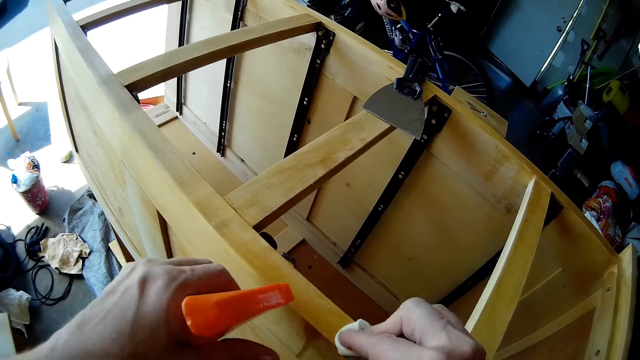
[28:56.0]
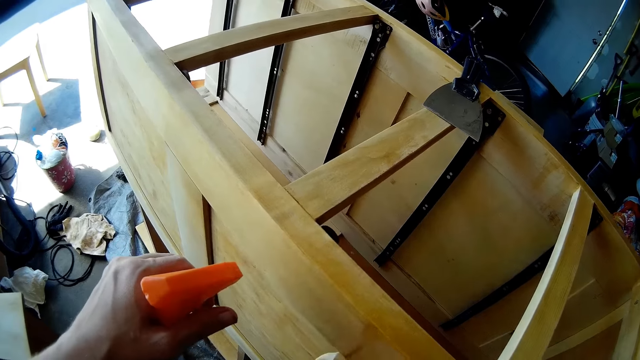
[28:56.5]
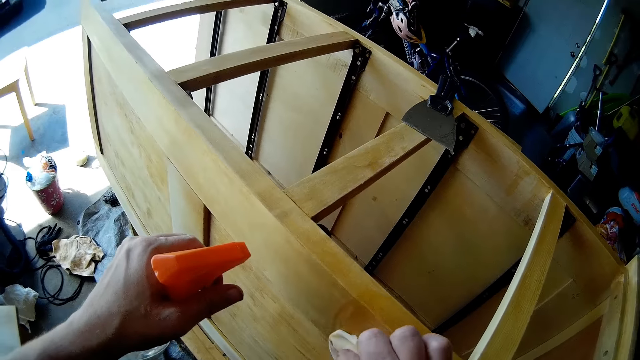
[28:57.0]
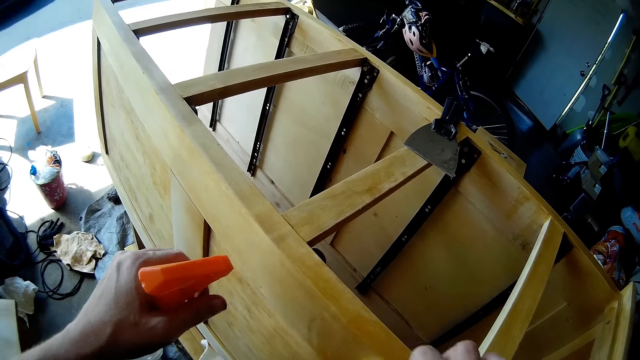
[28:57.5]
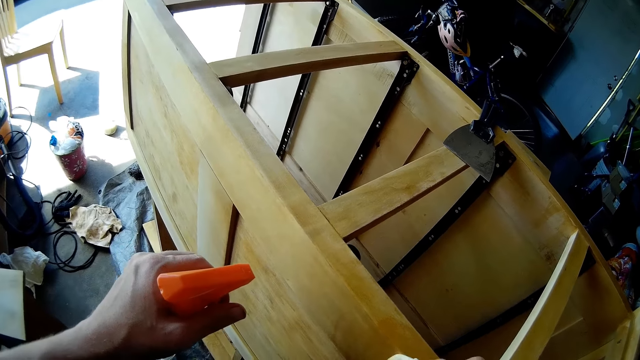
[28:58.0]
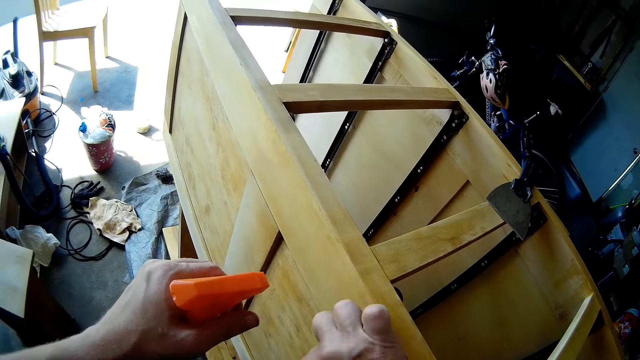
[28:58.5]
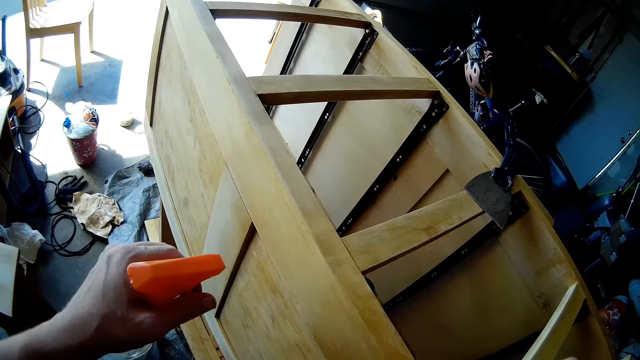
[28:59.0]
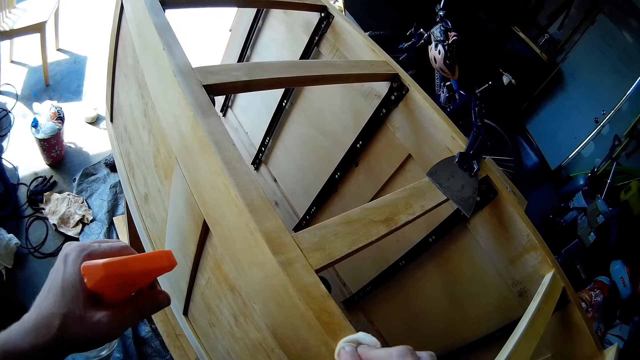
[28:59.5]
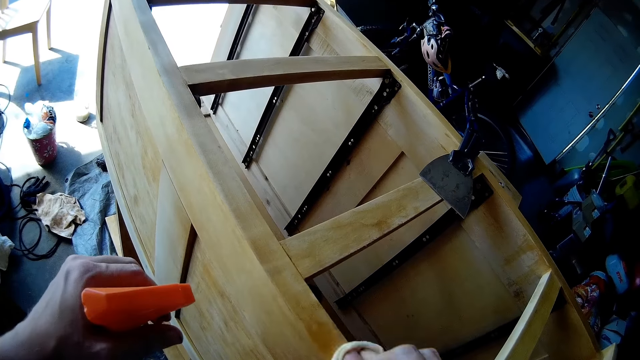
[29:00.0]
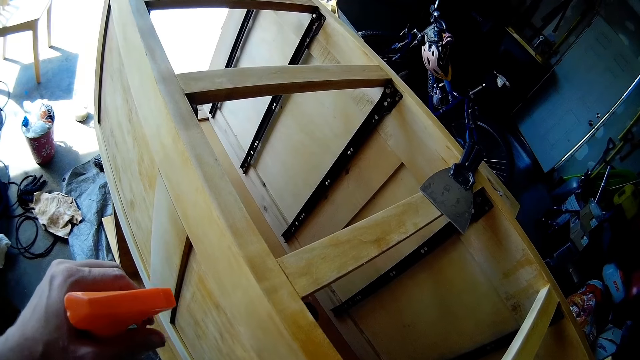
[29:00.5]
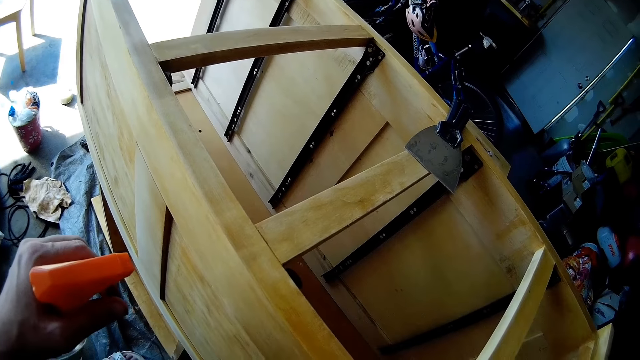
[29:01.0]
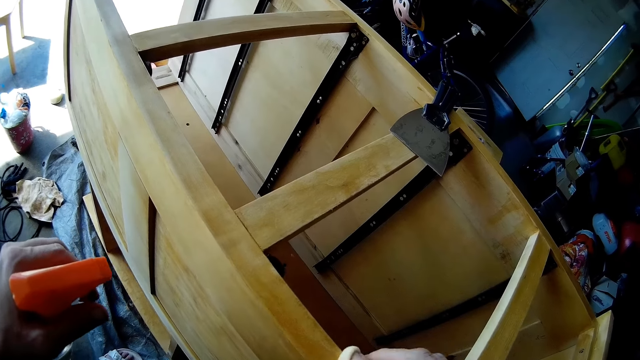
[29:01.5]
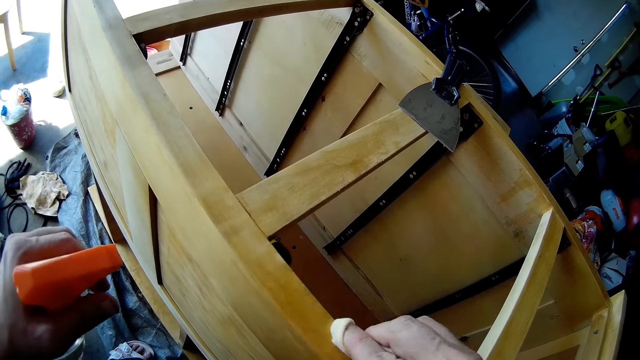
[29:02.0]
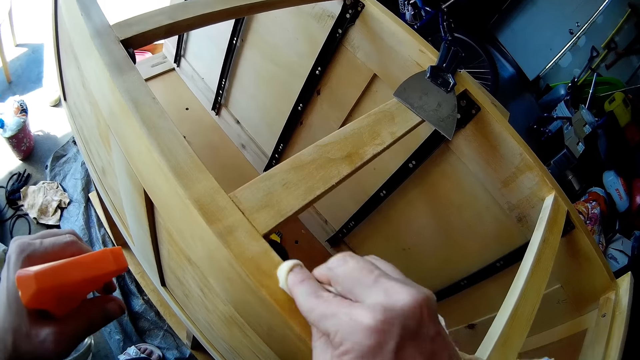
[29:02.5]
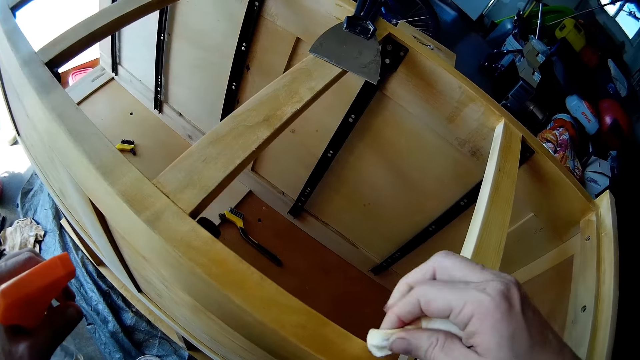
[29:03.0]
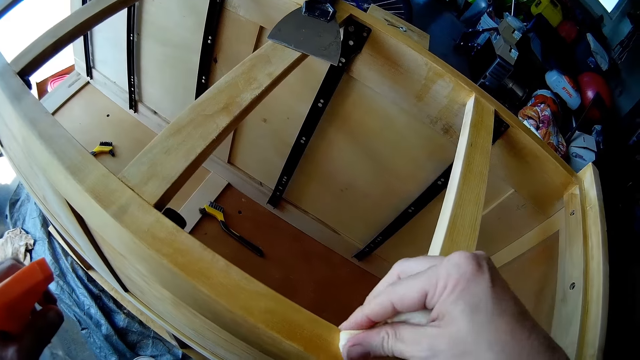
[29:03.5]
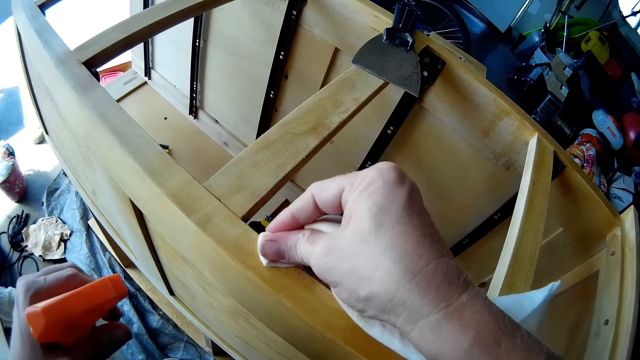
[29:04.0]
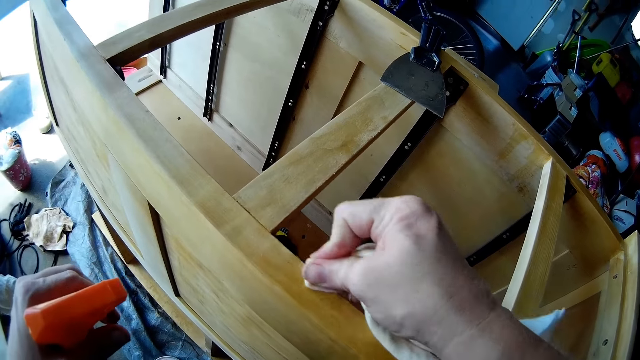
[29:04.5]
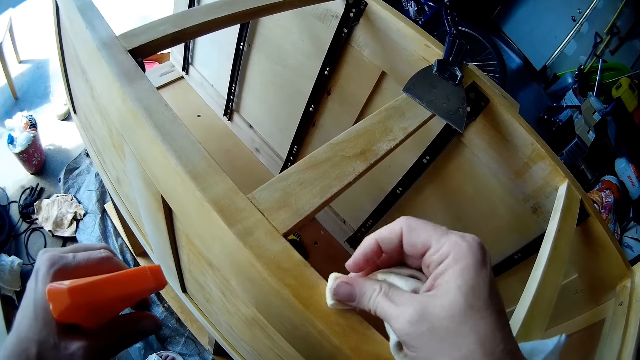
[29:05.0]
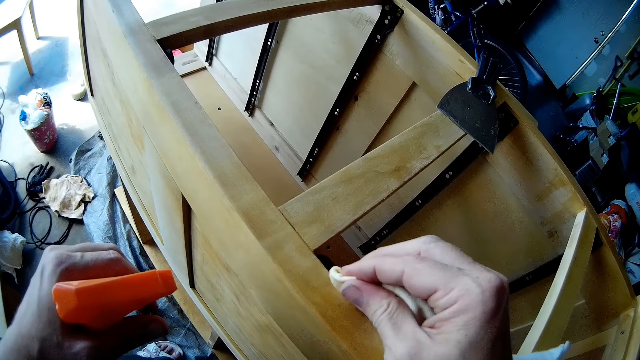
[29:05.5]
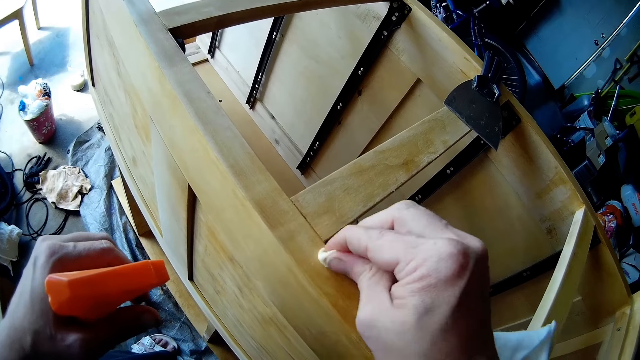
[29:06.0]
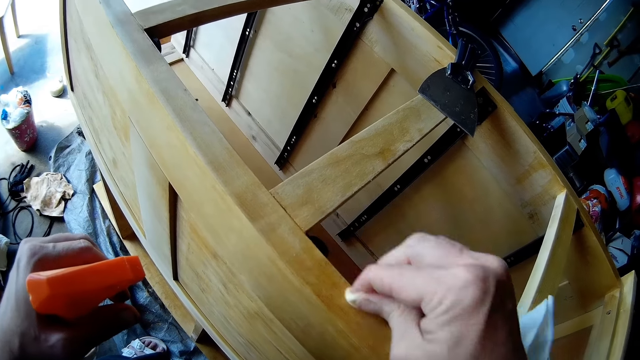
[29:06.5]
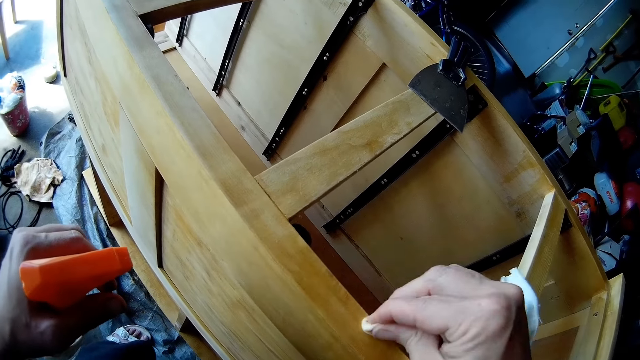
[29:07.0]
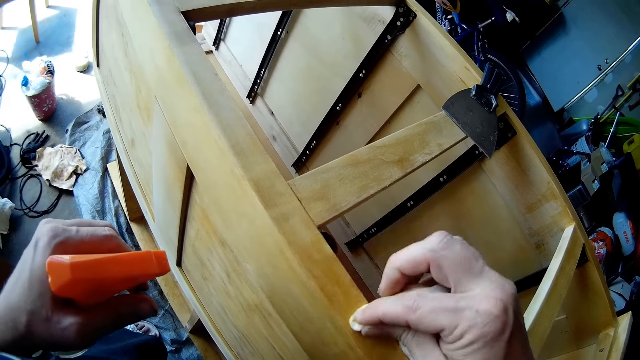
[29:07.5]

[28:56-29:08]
The camera wearer sprays on the chest of drawers or cabinet. They clean the cabinet.

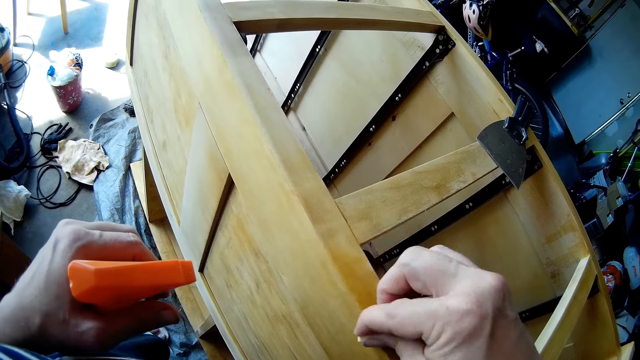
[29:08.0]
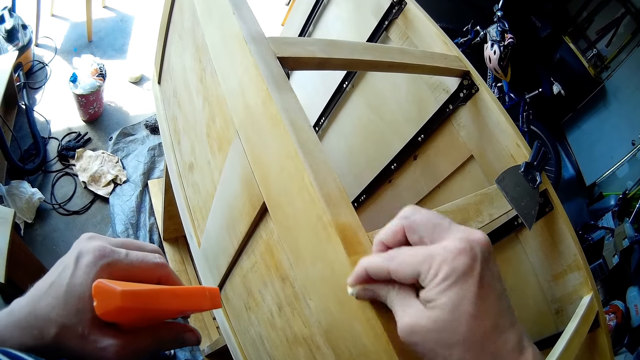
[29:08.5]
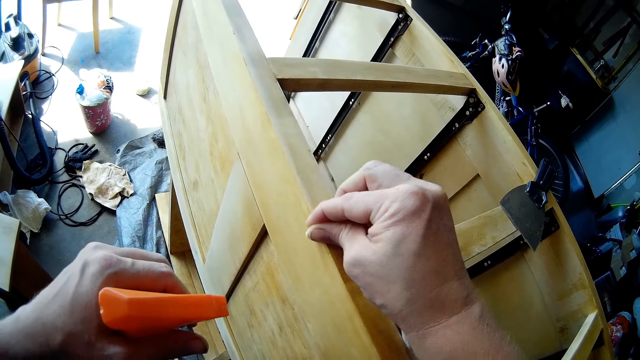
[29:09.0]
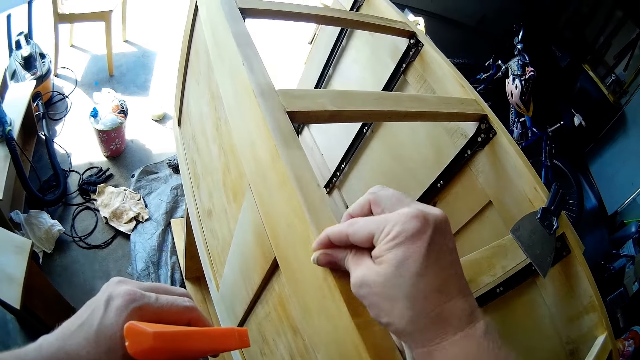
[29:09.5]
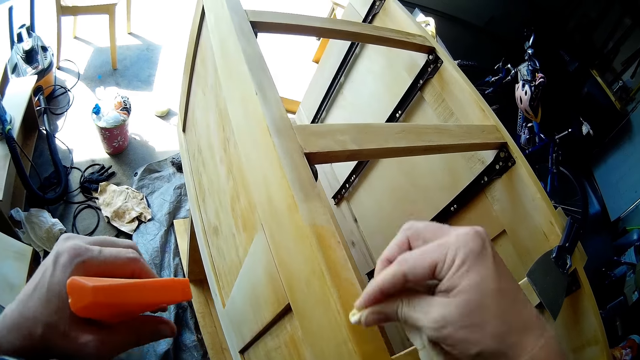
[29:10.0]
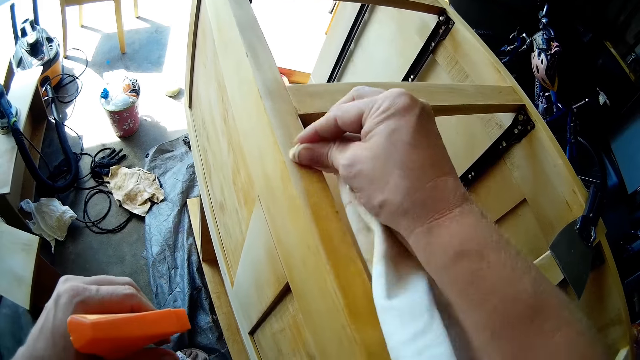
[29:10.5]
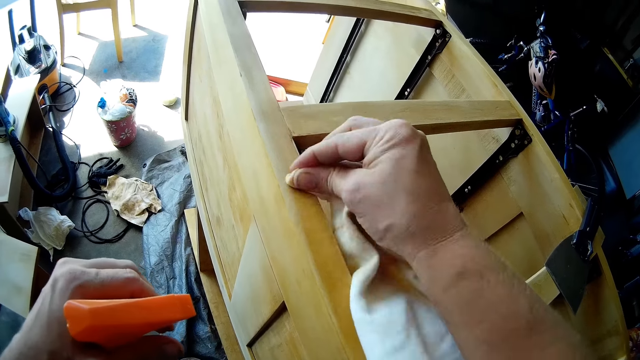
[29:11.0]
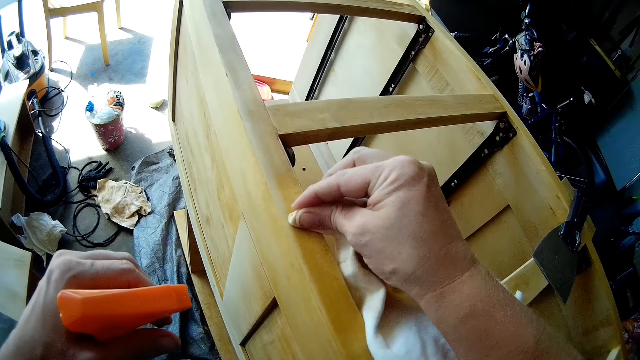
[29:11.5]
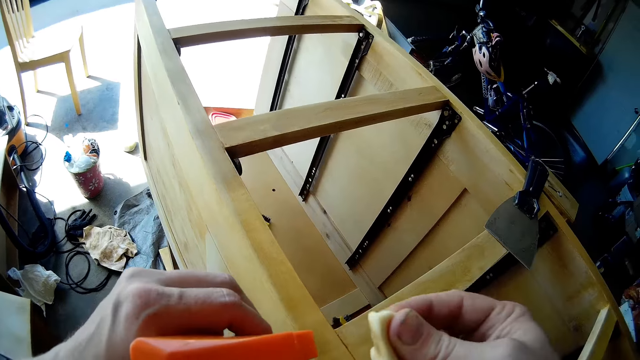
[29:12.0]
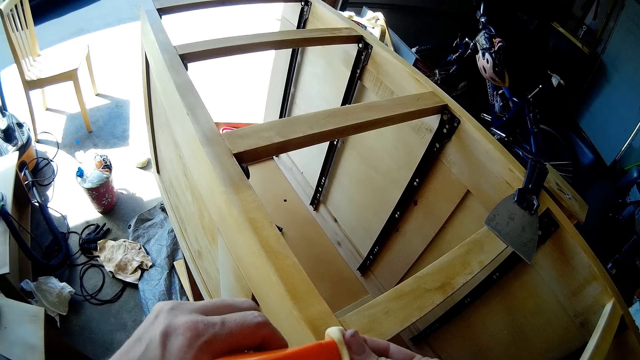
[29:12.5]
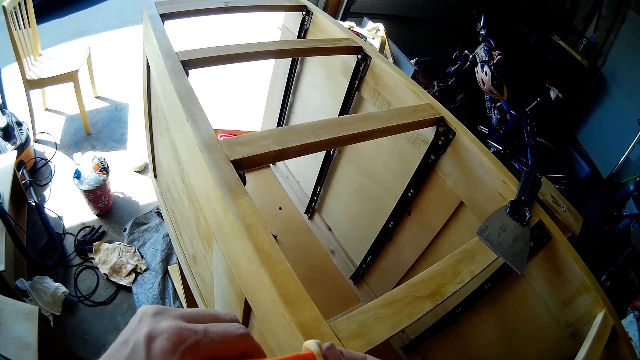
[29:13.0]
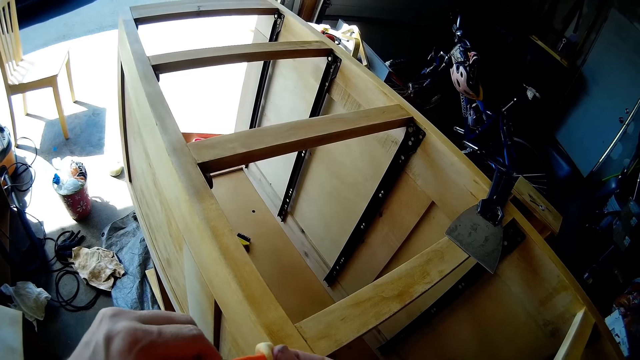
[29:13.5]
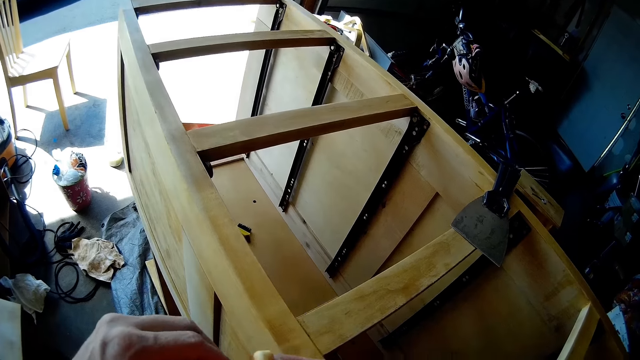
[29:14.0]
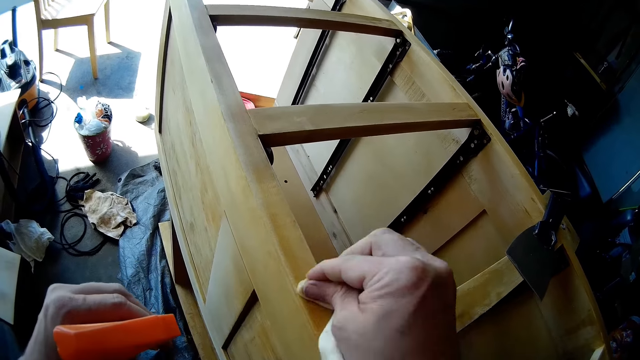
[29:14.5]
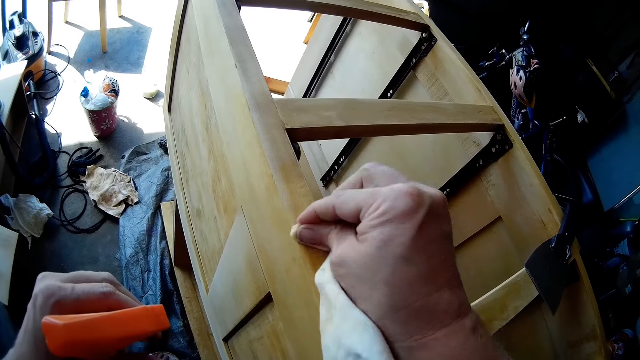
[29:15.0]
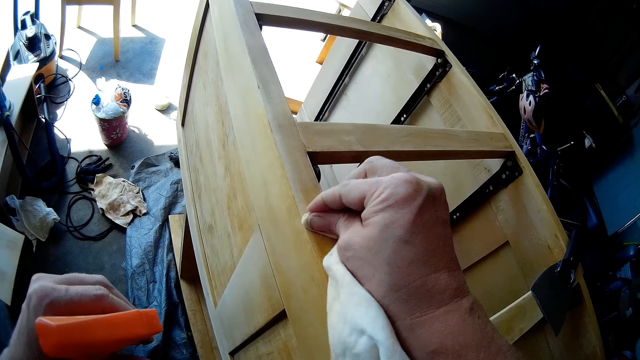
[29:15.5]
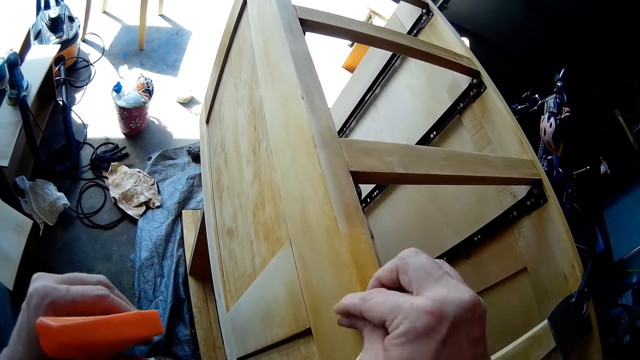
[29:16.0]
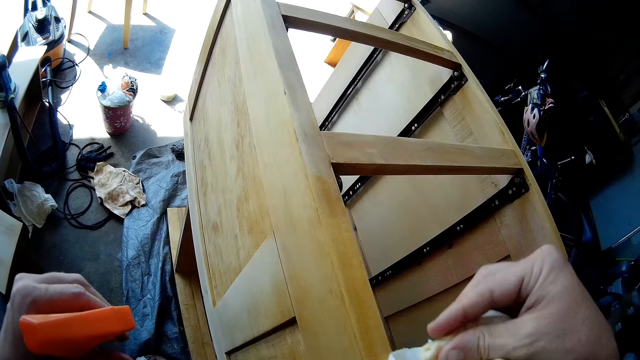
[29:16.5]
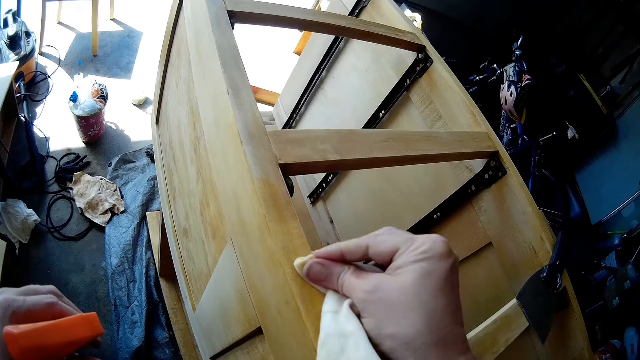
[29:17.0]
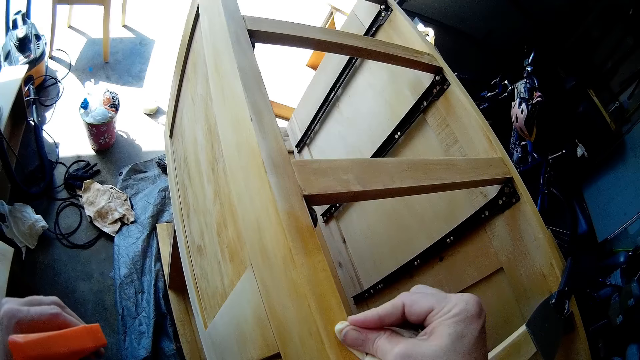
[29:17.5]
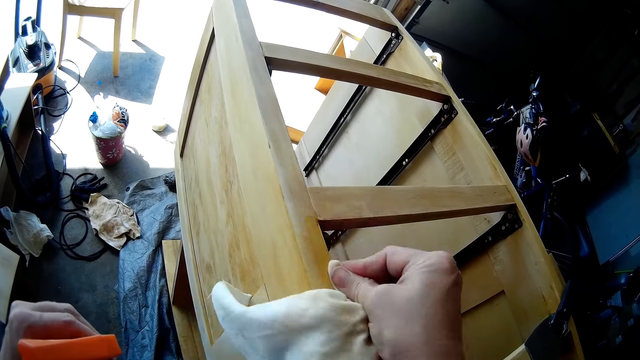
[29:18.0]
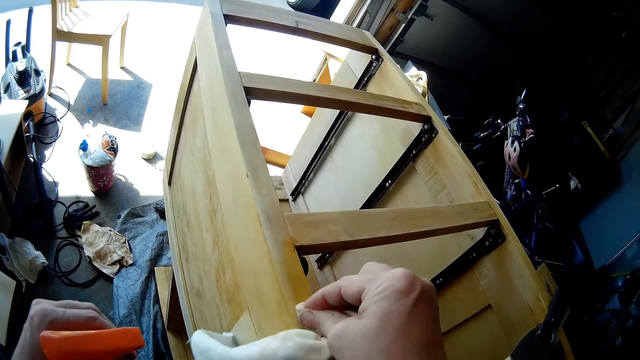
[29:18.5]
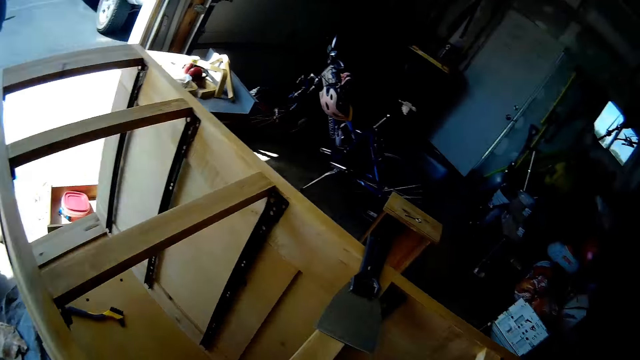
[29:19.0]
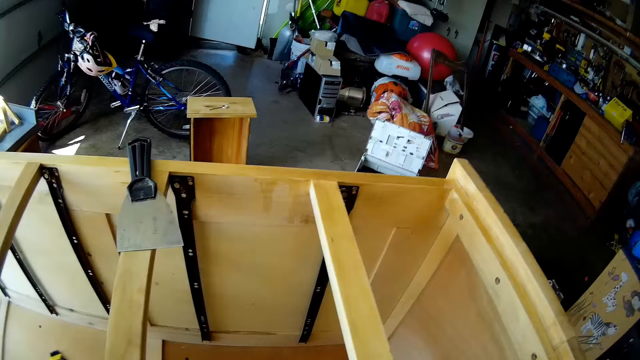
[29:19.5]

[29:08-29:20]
The camera wearer sprays on the cloth. They wipe the chest of drawers with the cloth.
